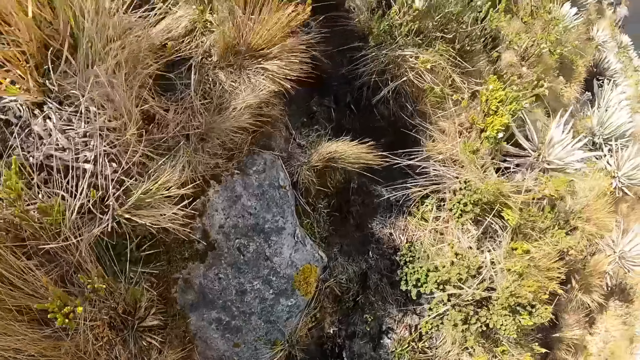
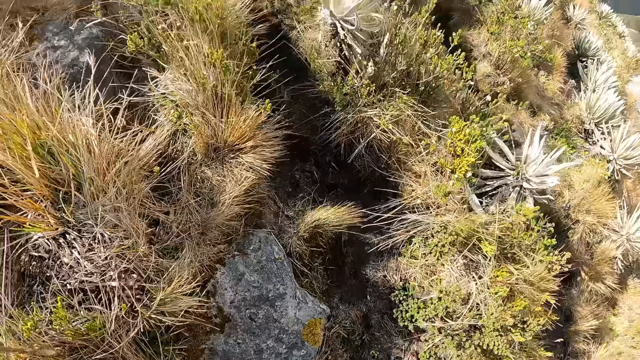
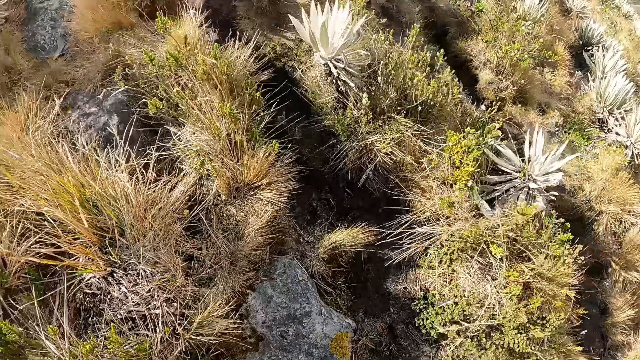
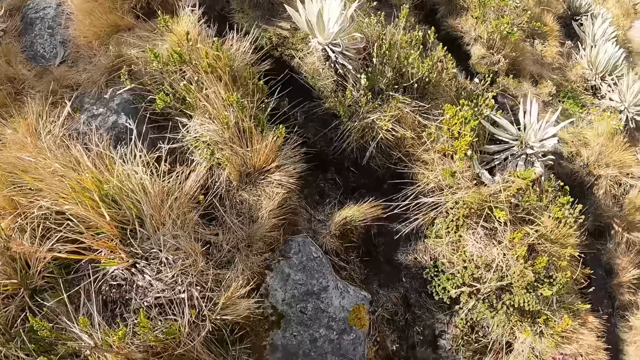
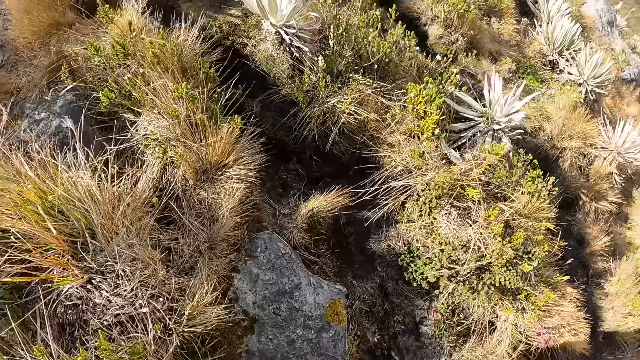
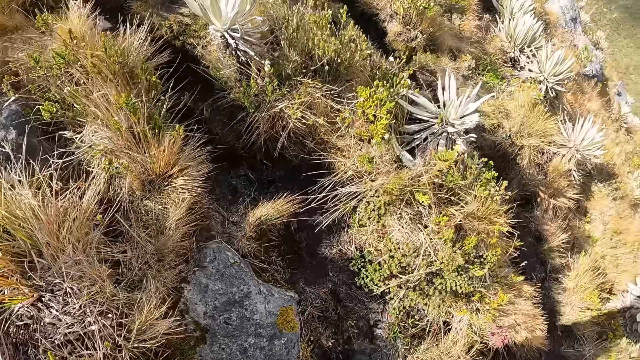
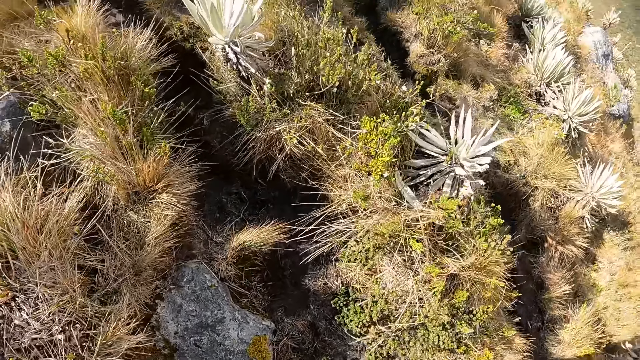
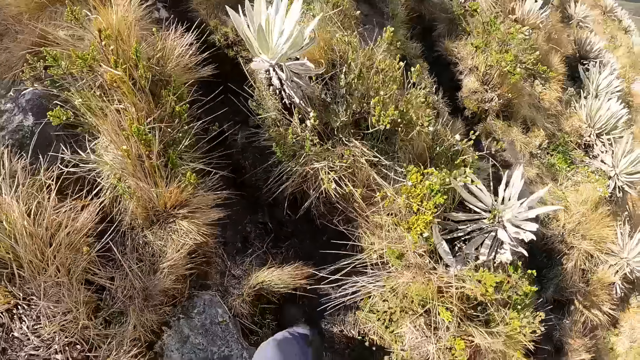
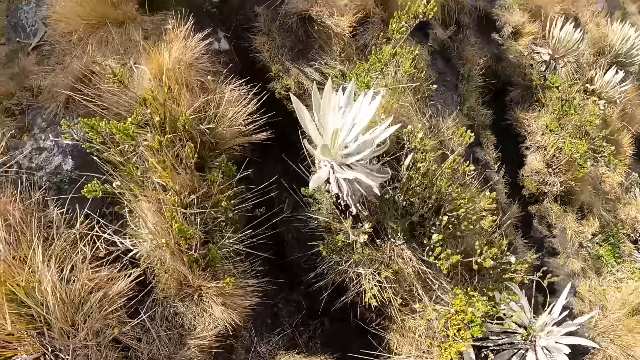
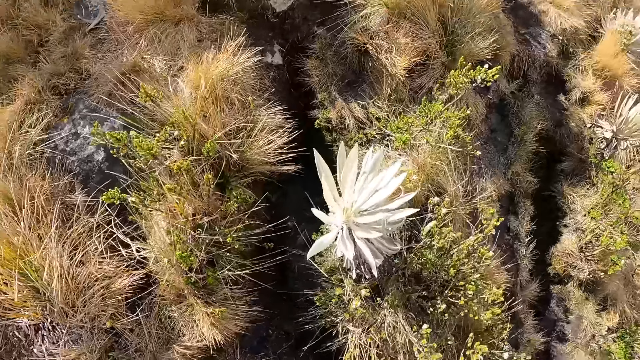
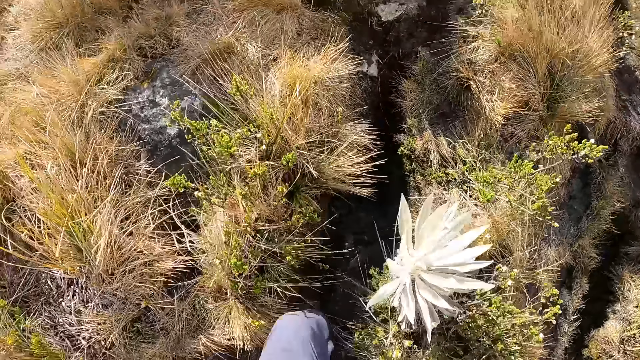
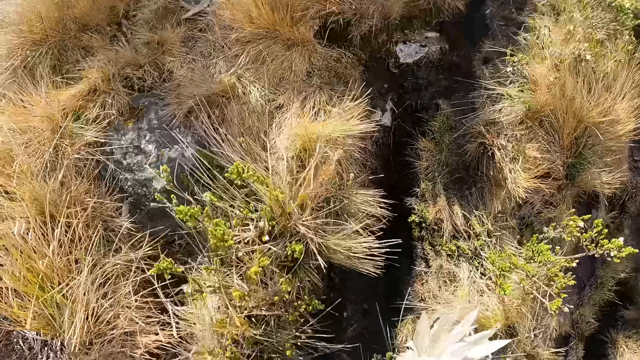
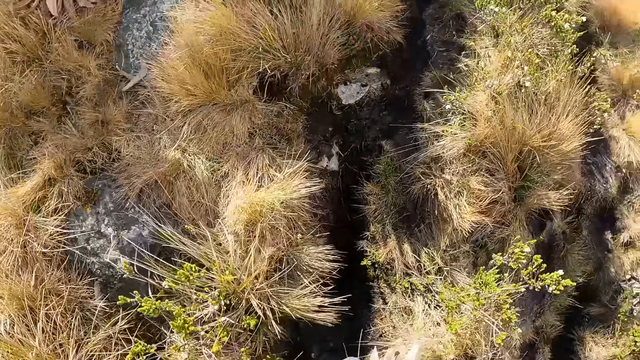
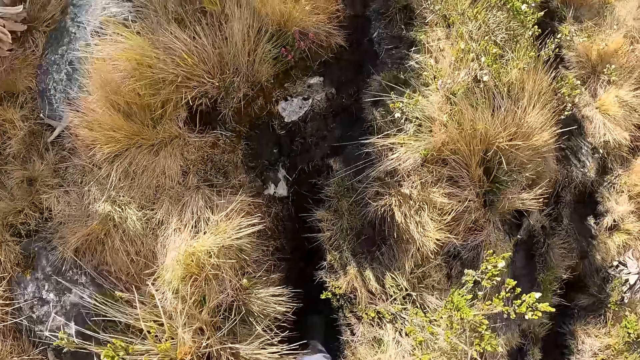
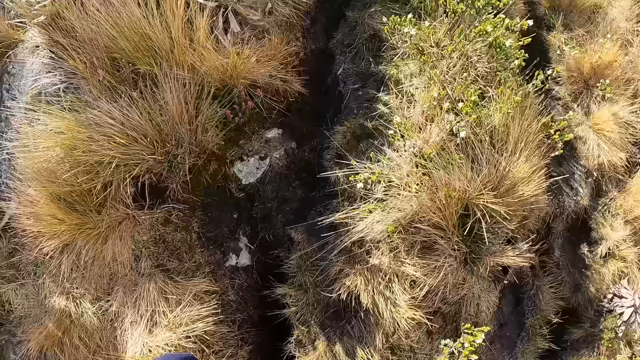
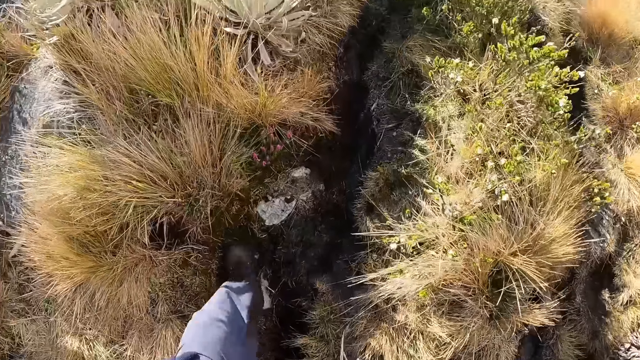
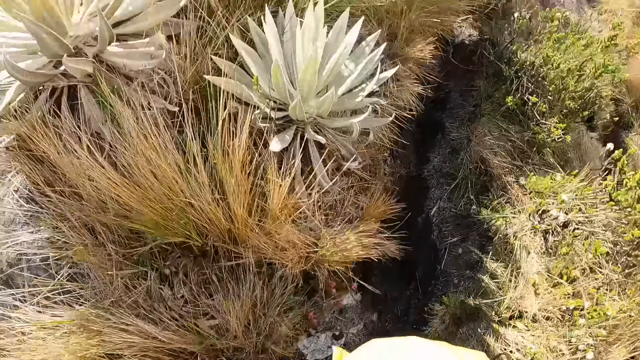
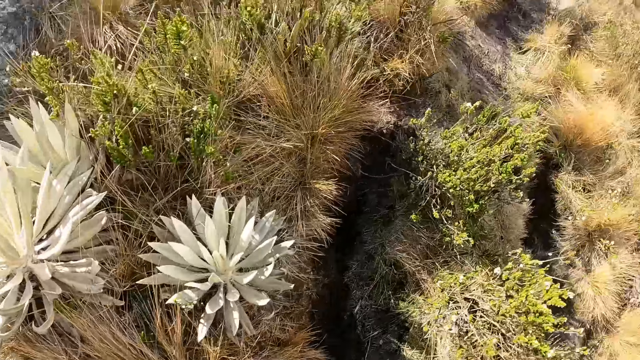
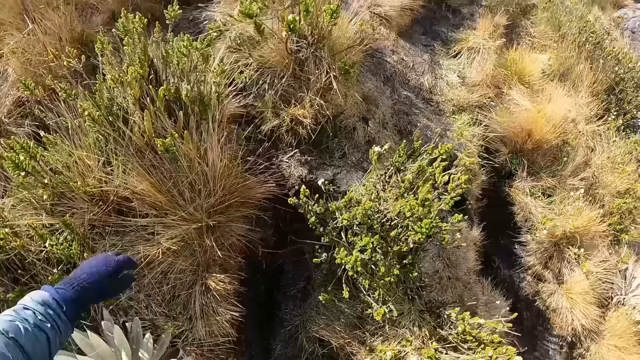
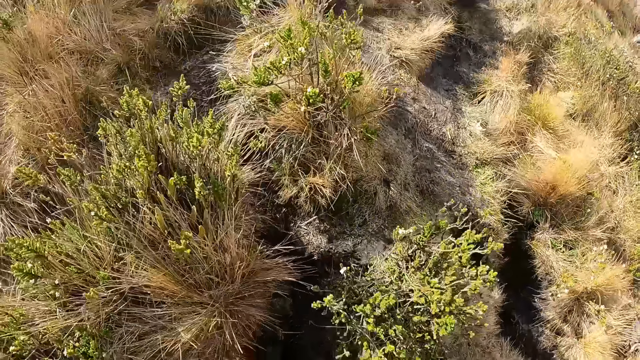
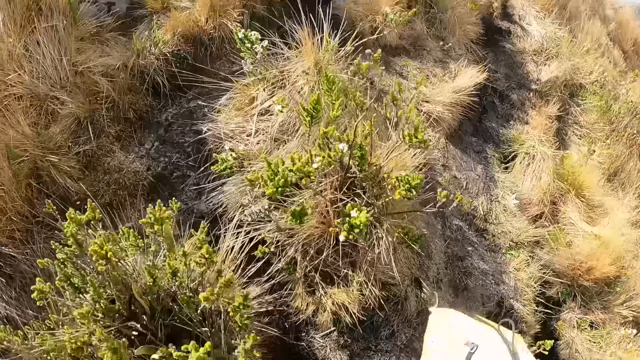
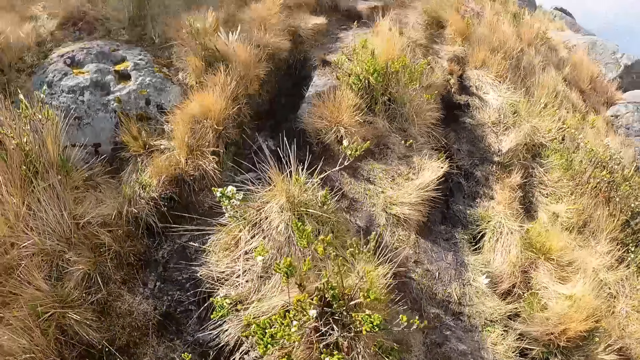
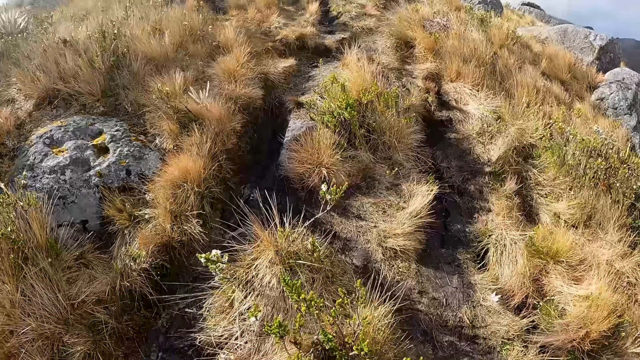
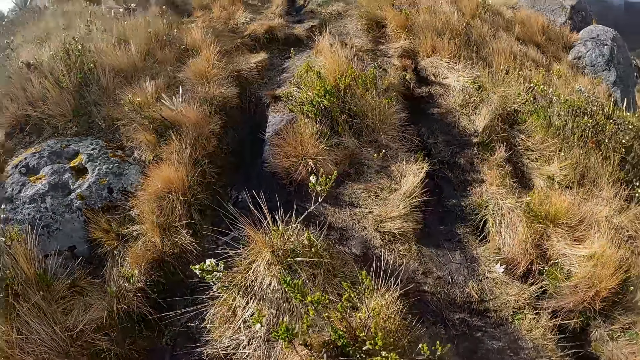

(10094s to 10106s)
The camera wearer looks around. They walk around. They climb up the mountain.

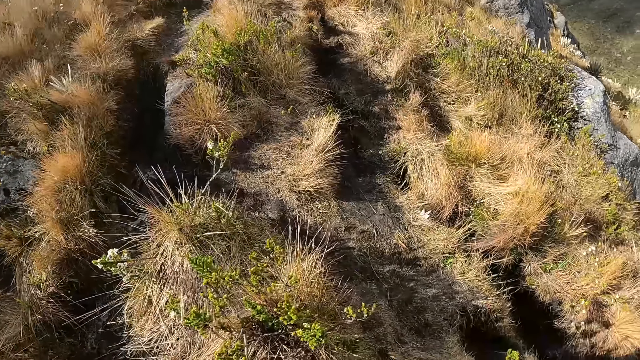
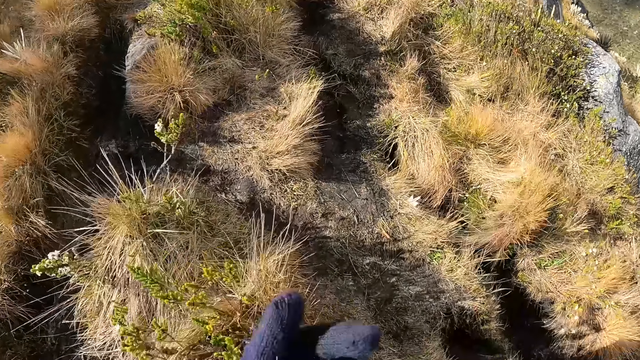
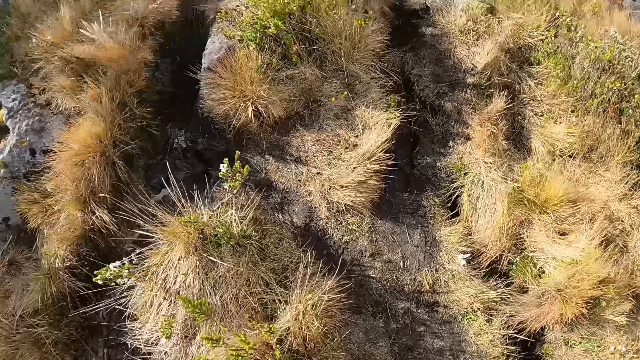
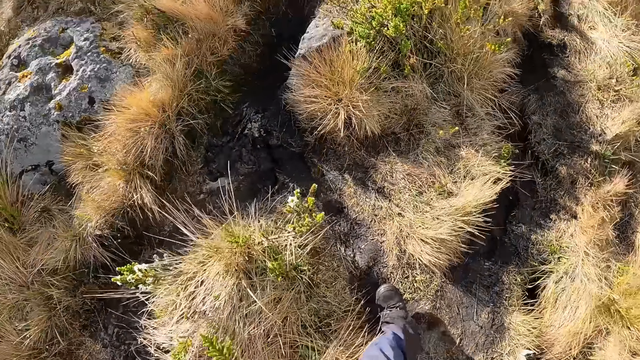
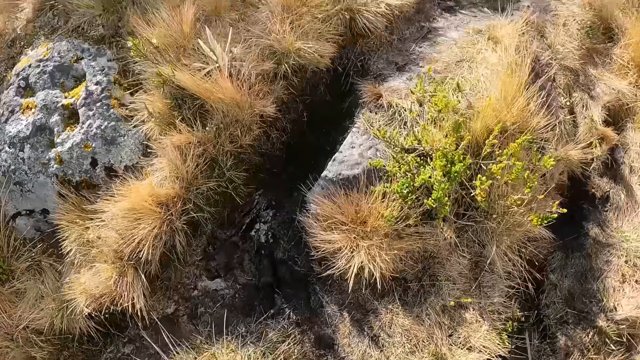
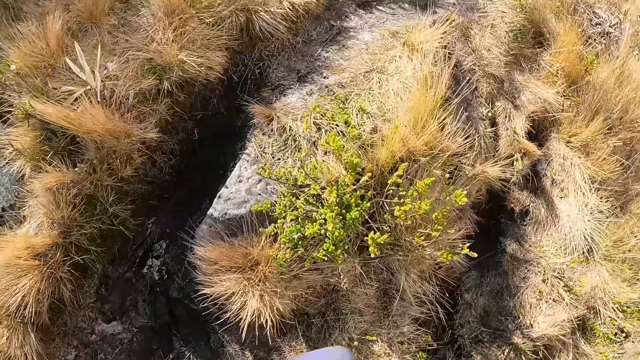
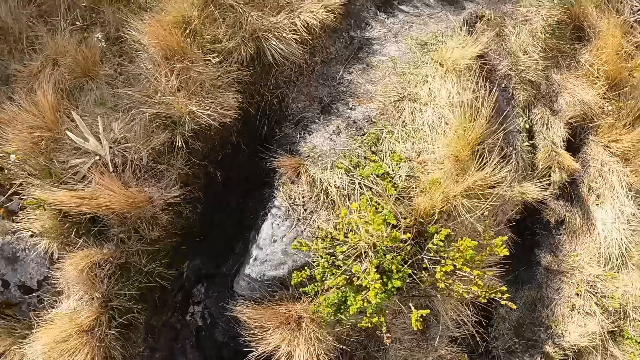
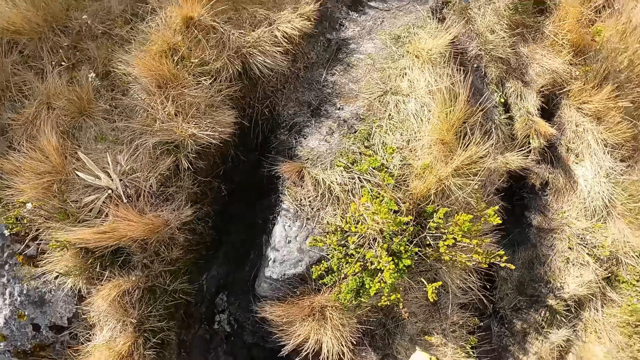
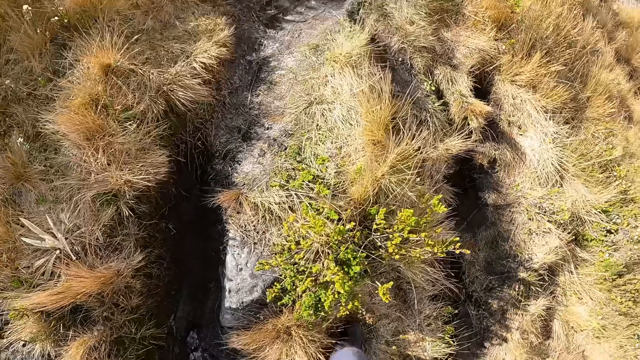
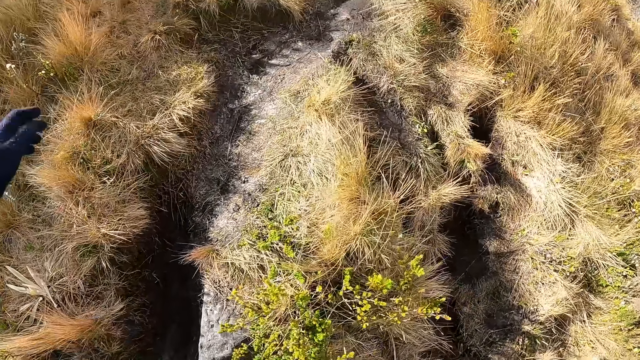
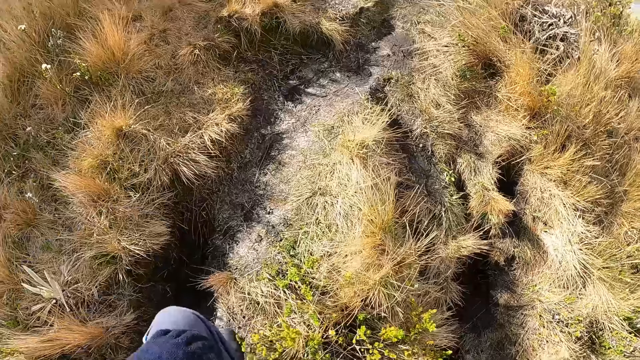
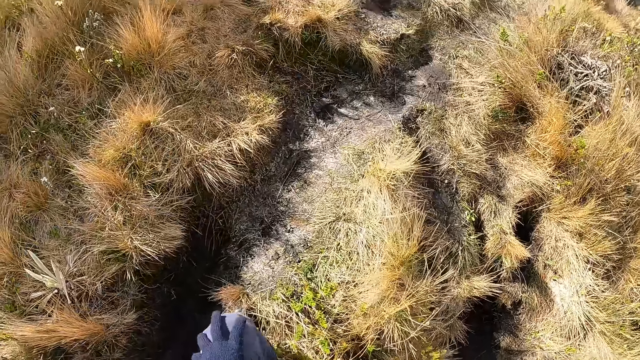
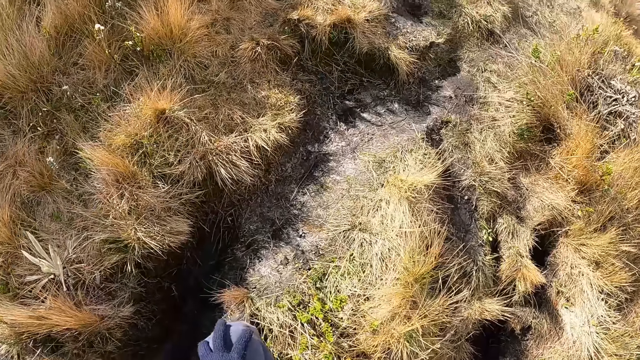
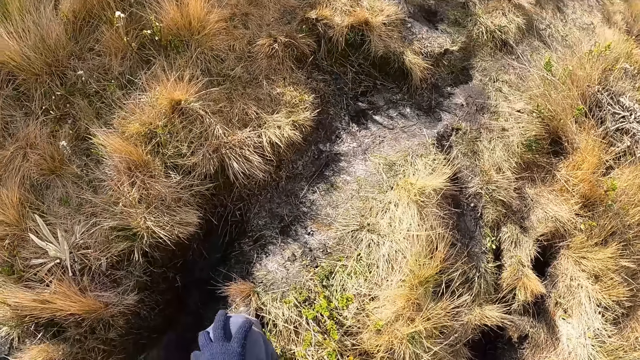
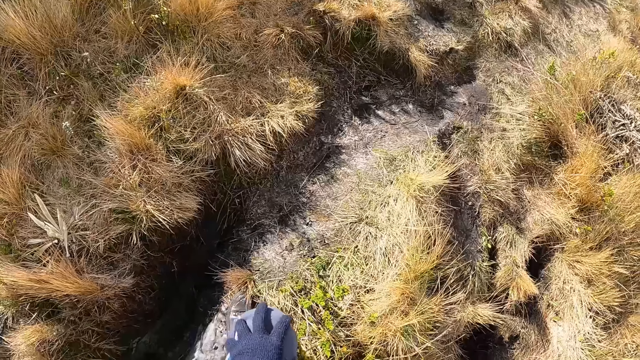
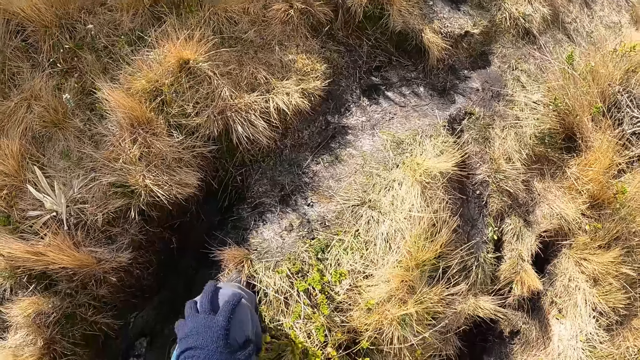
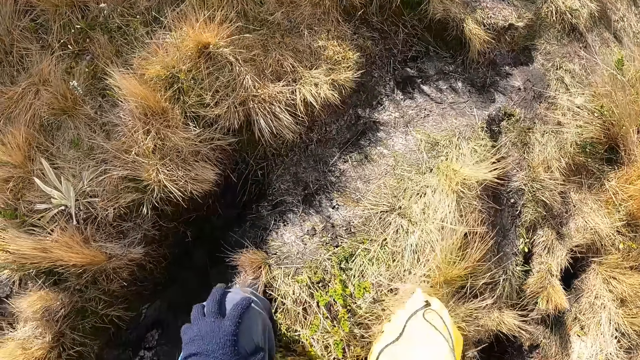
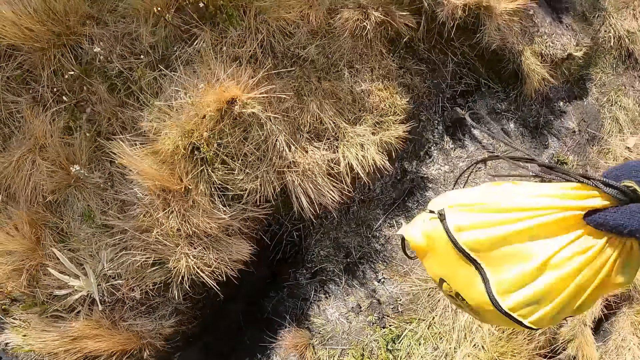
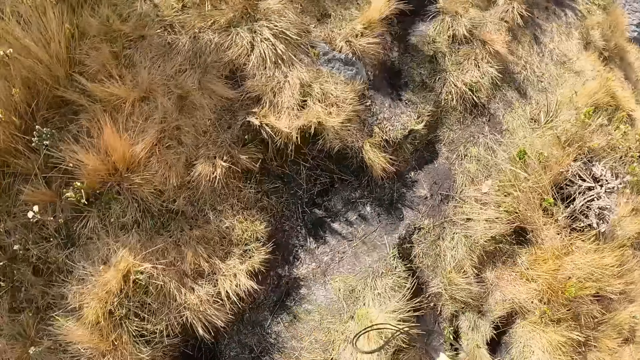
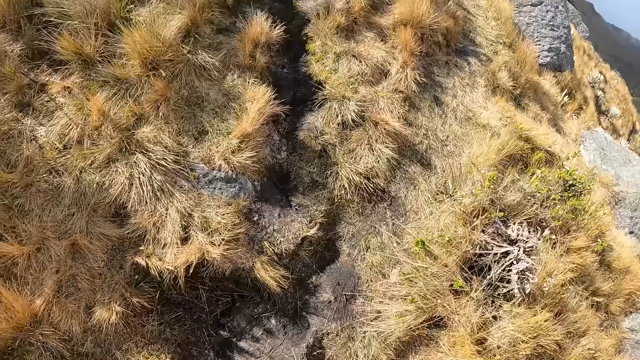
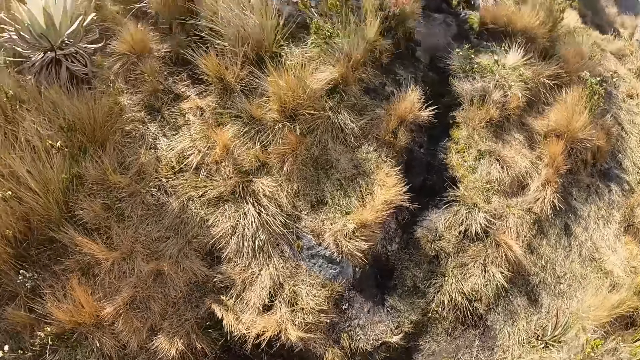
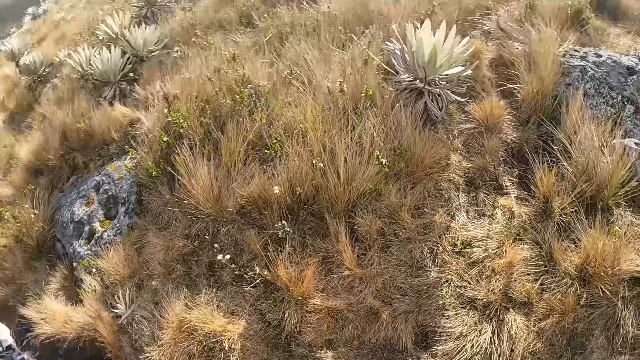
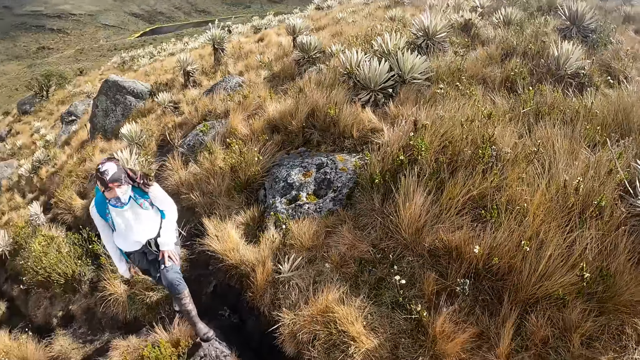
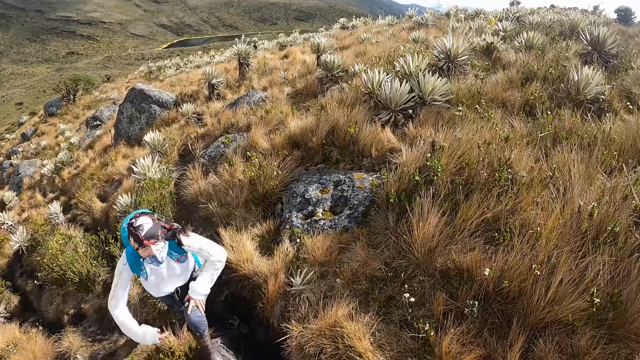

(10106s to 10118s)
The camera wearer moves the hand. They look around. They raise the bag. They look around. They look at a lady. They talk to the lady.
